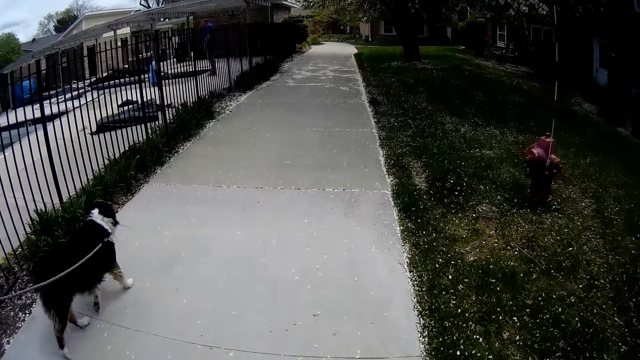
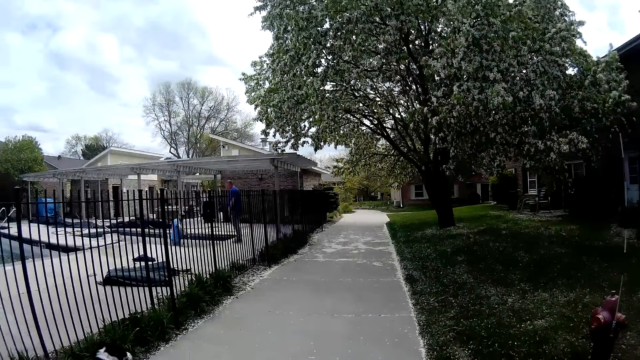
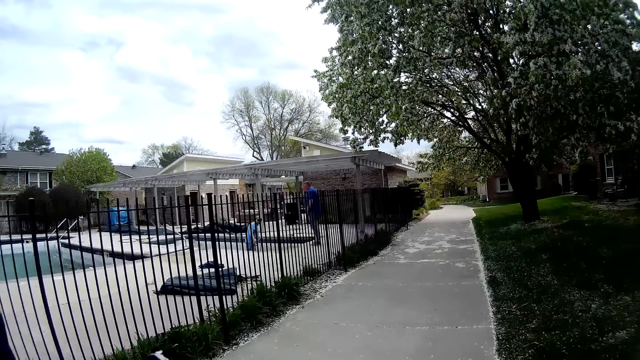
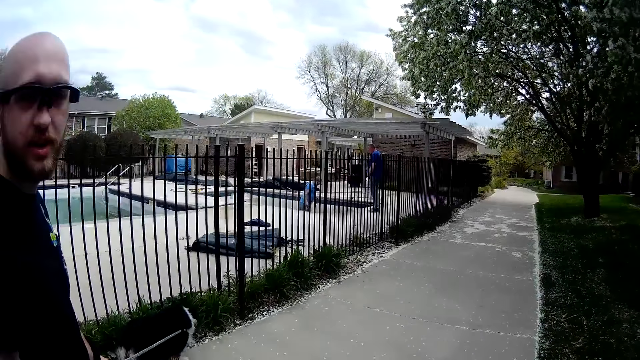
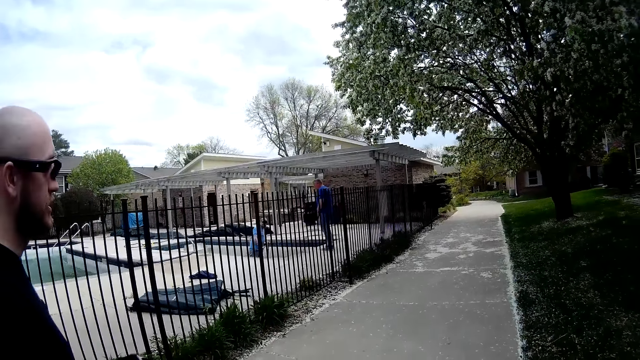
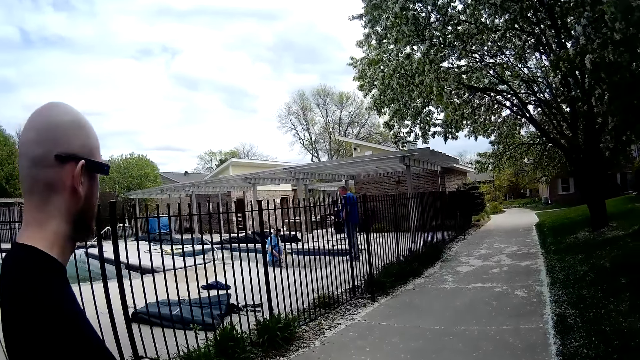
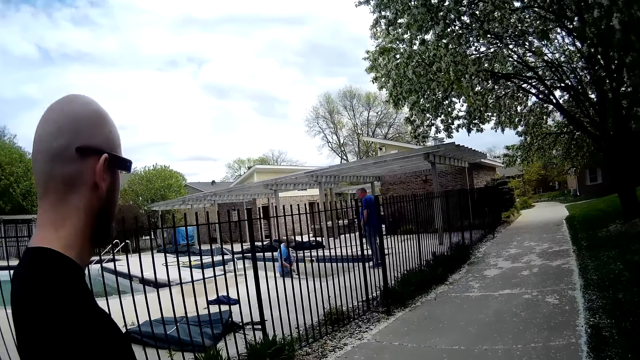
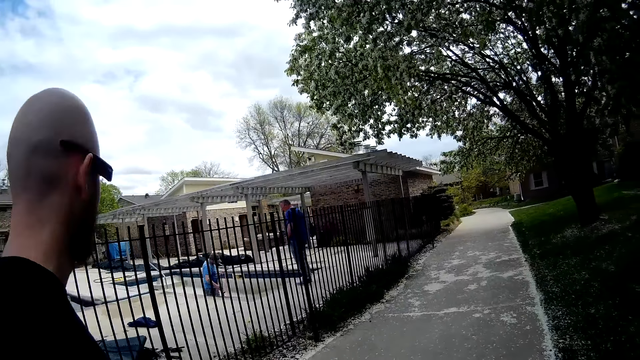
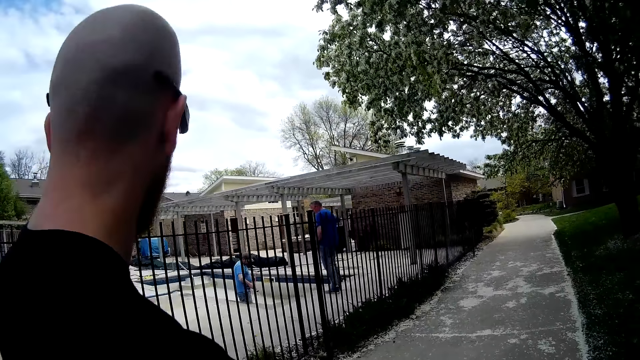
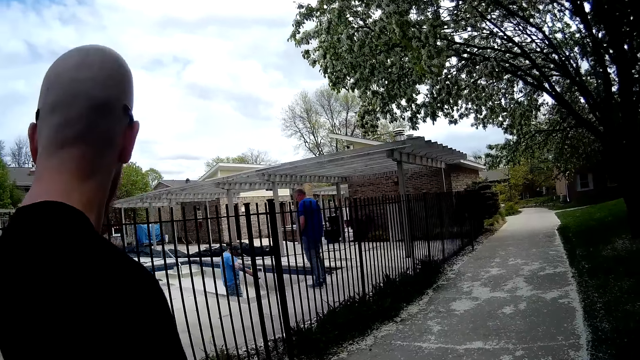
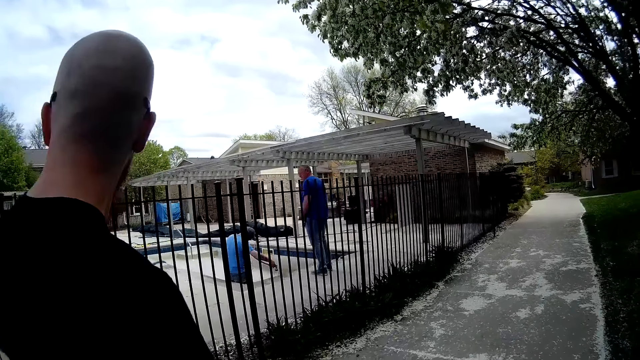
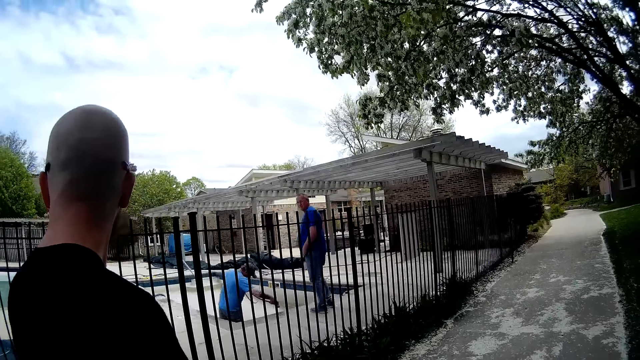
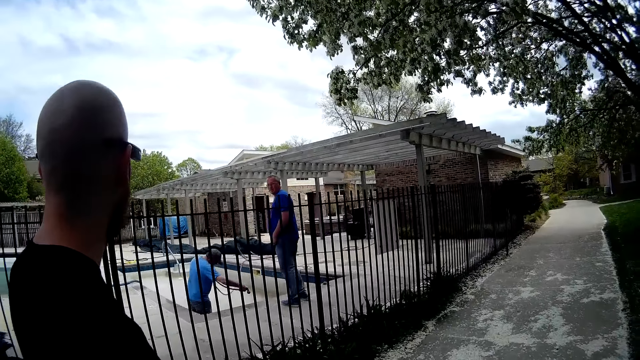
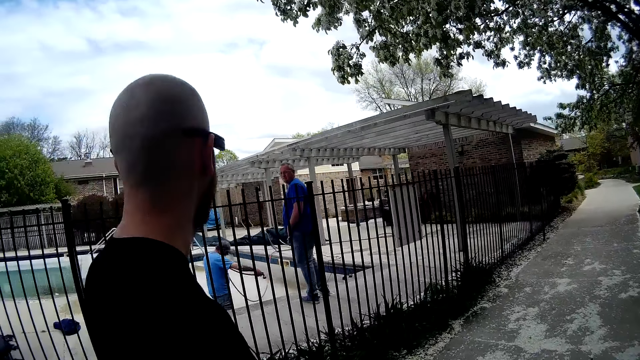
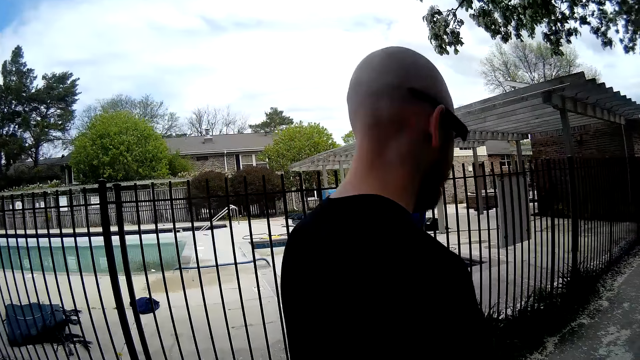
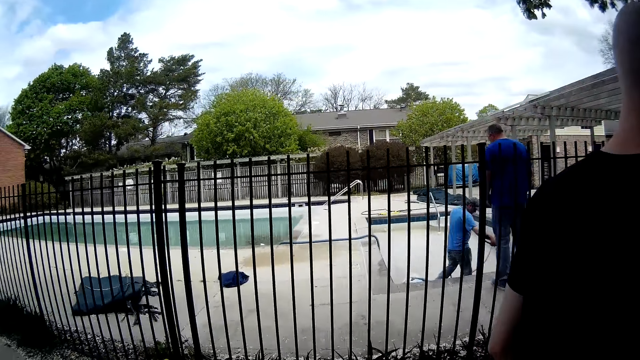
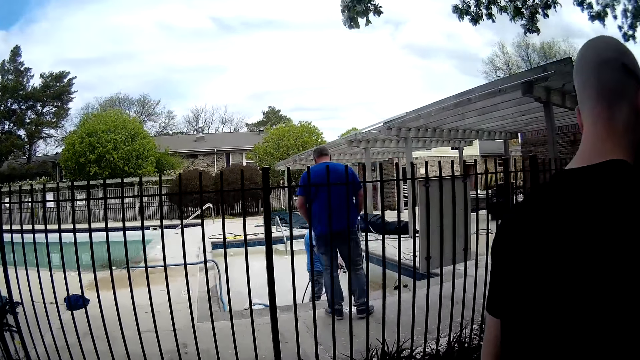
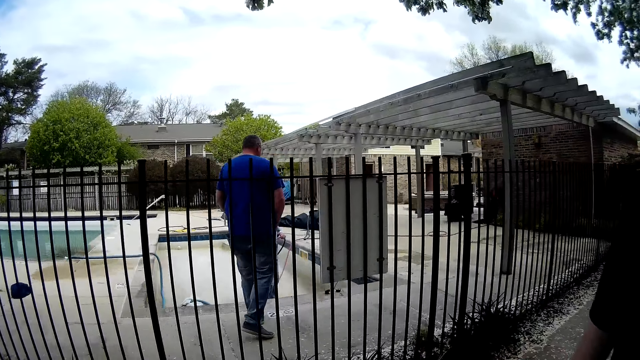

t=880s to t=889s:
A man washes the pool with a water sprinkler. Another man looks around. The camera wearer interacts with another man.

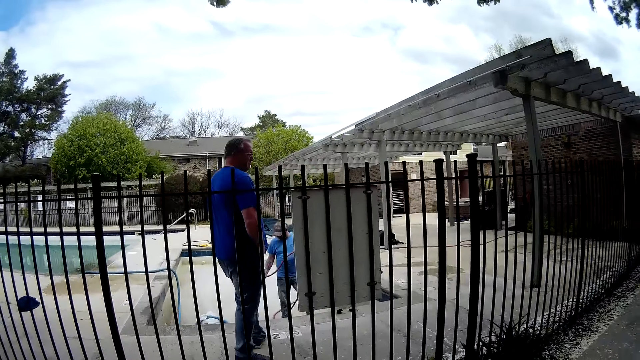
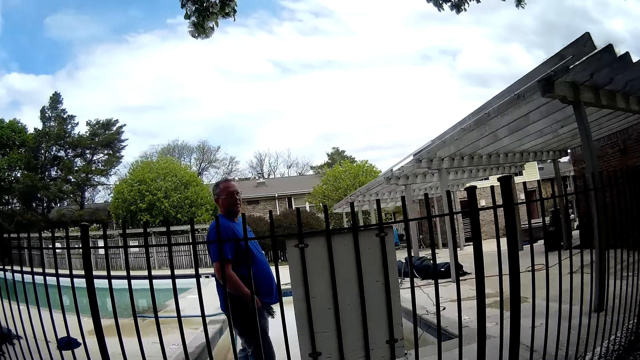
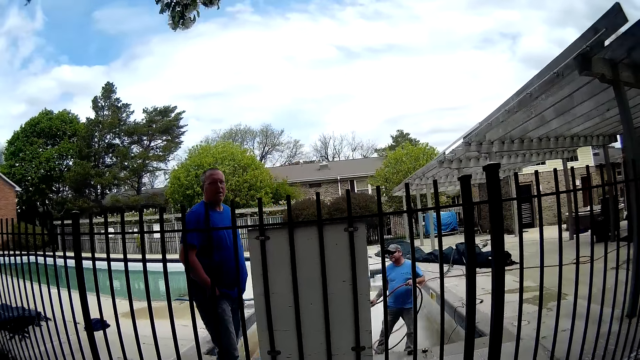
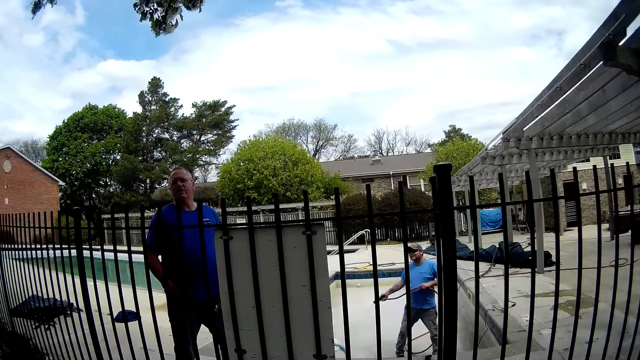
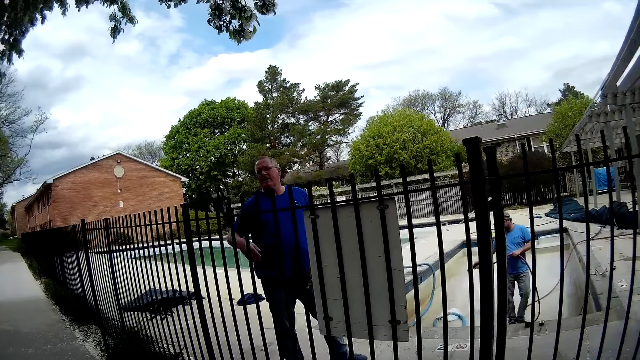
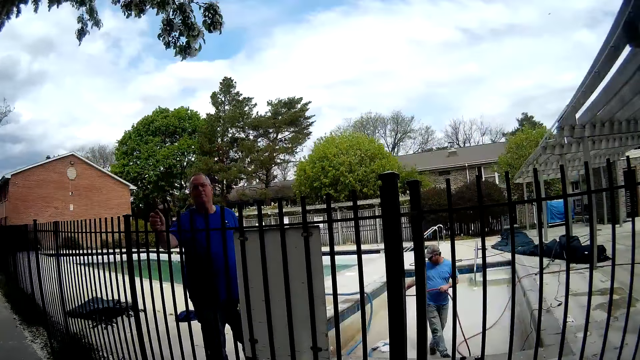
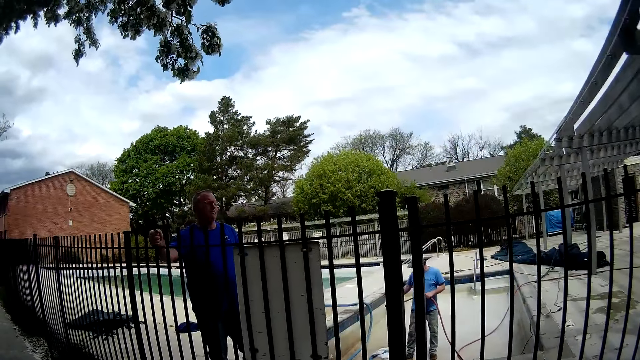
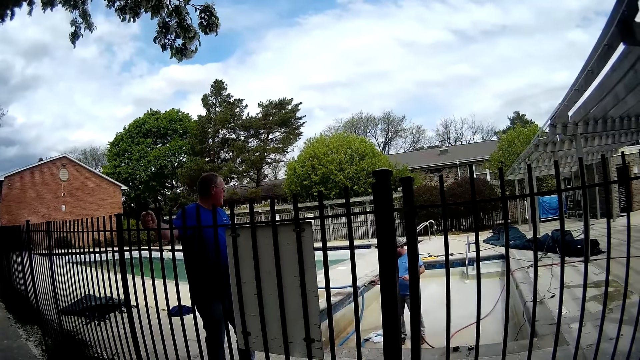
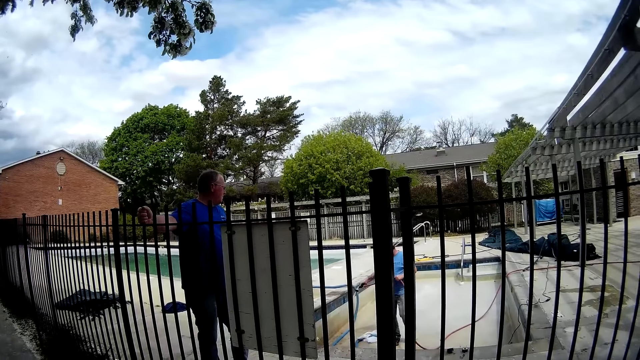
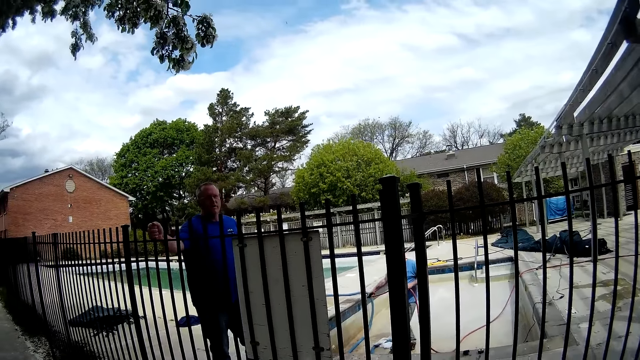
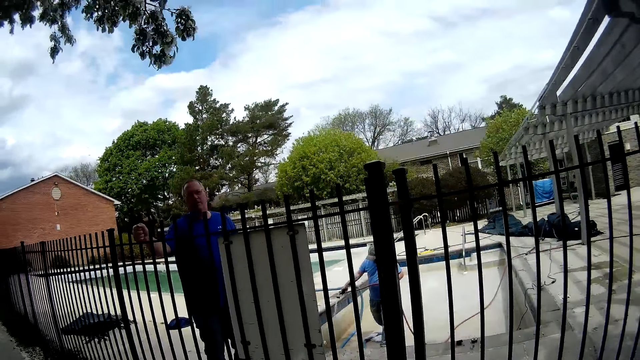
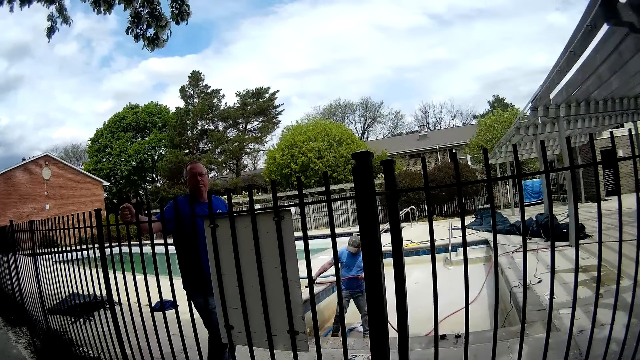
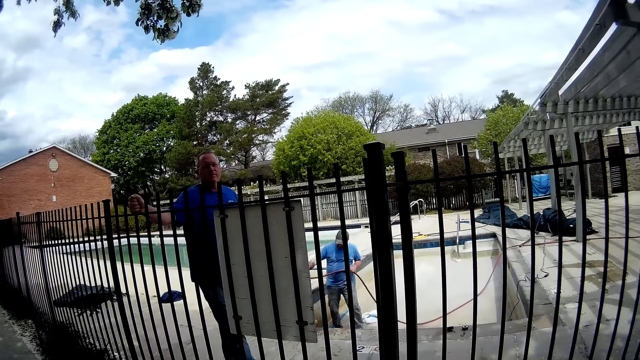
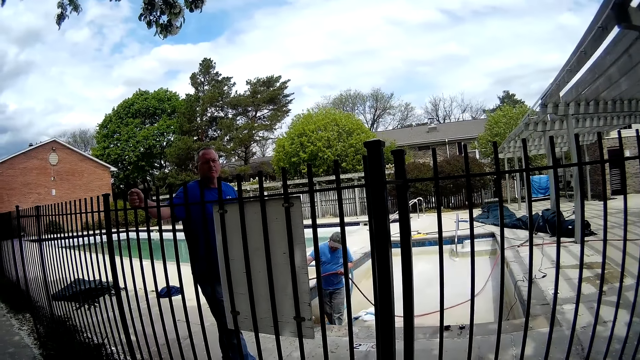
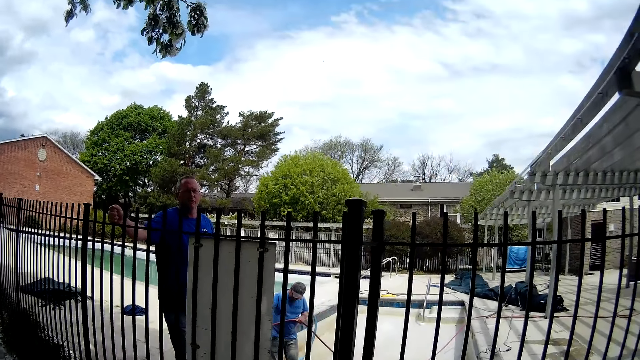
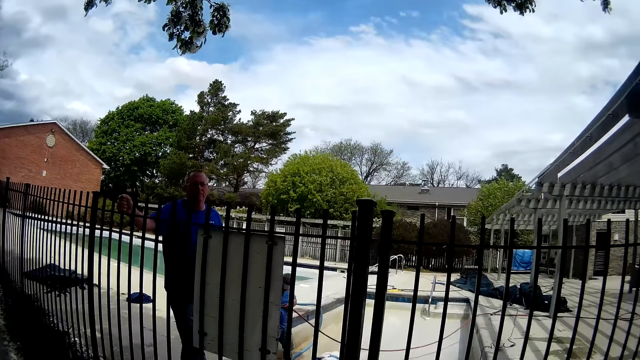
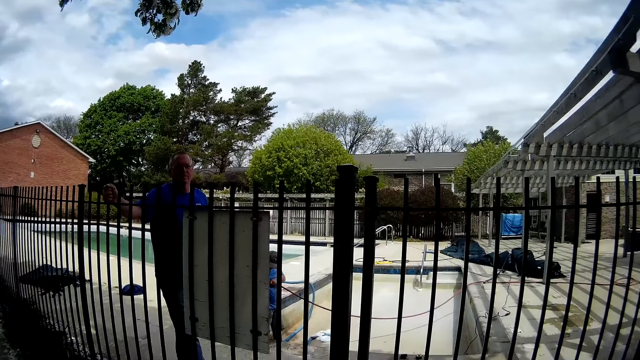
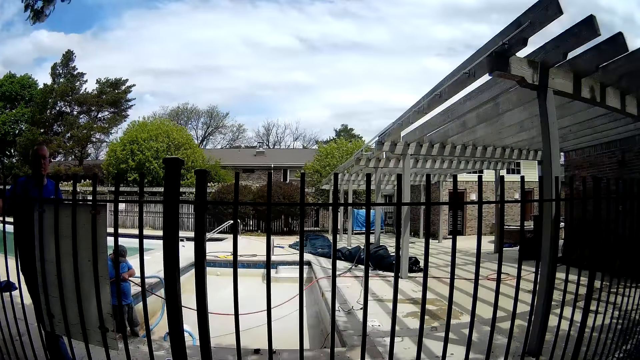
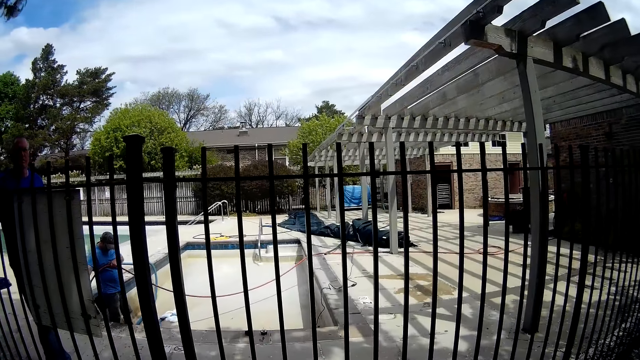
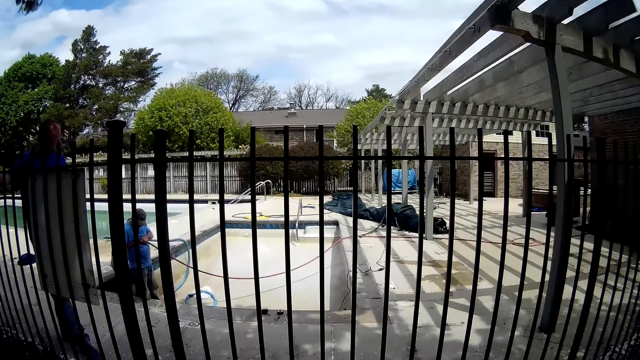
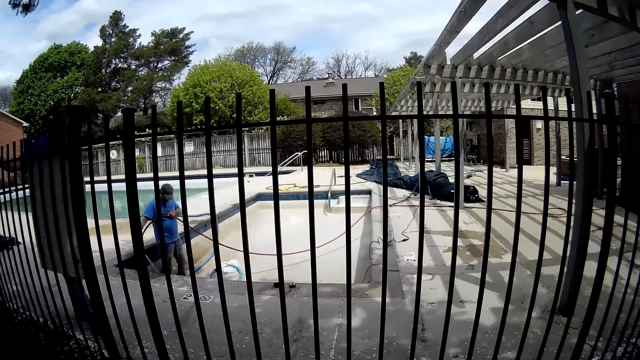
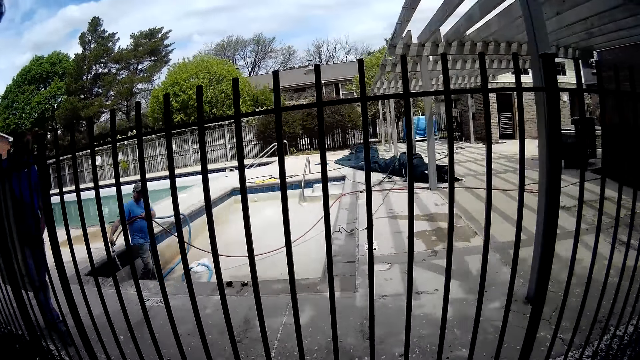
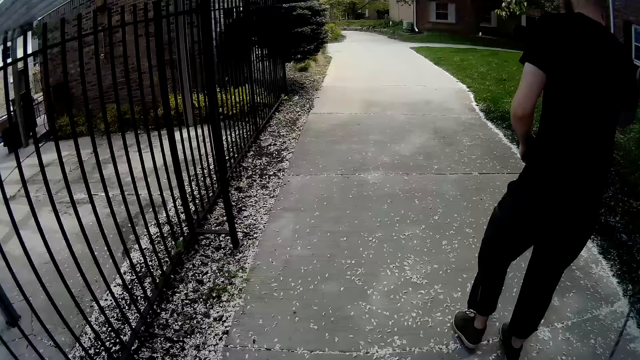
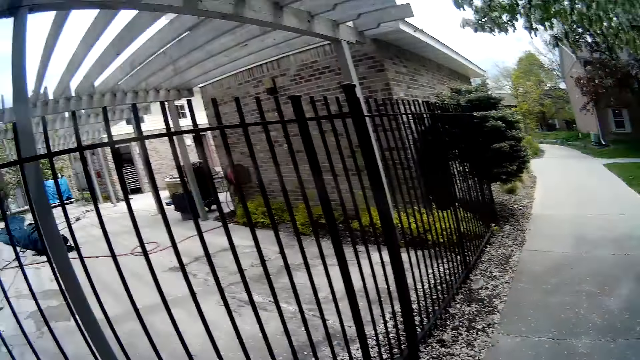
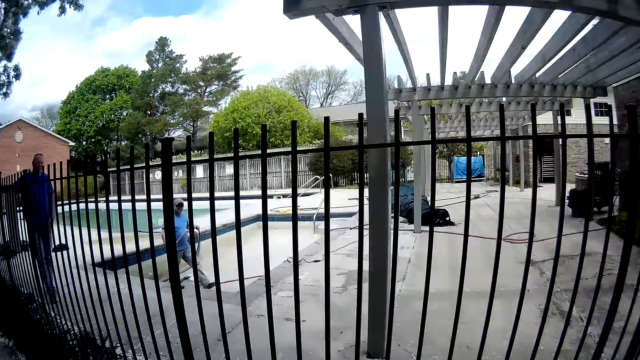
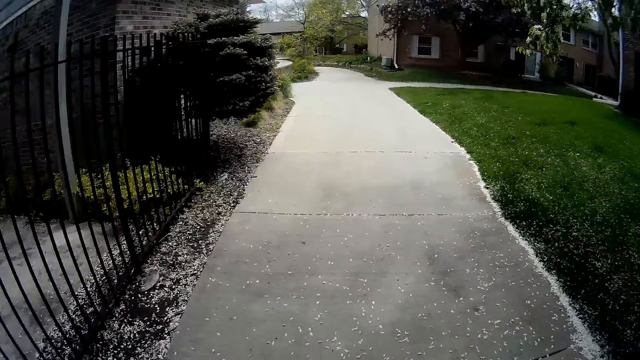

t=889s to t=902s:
A man talks to the camera wearer. The man holds a fence. The camera wearer walks around.
